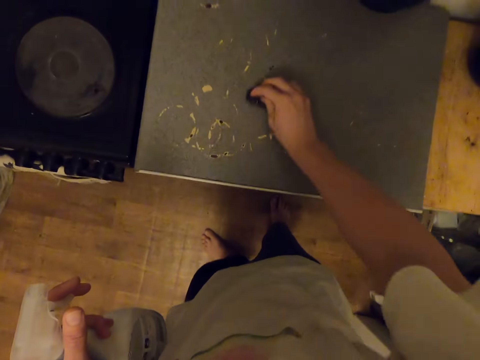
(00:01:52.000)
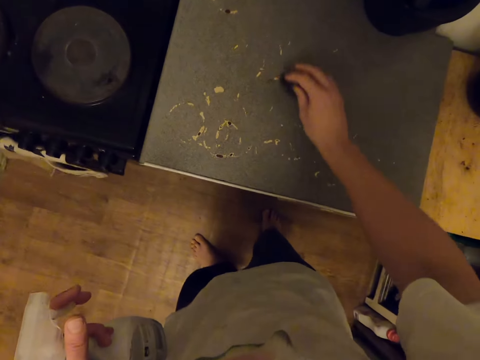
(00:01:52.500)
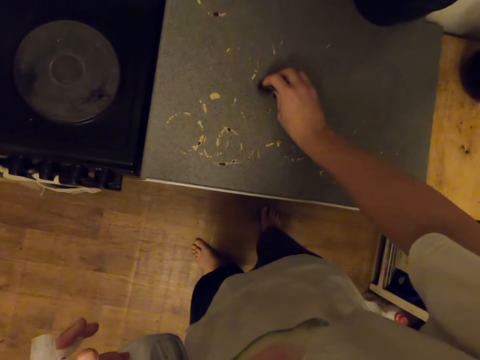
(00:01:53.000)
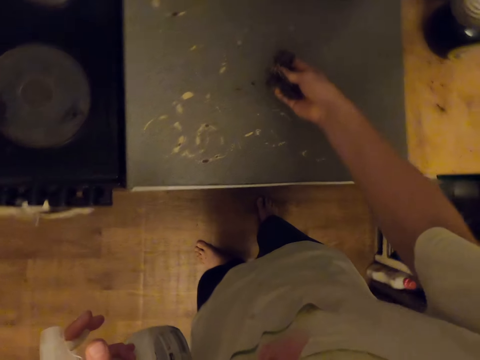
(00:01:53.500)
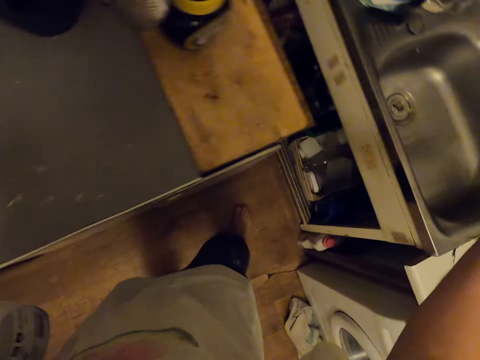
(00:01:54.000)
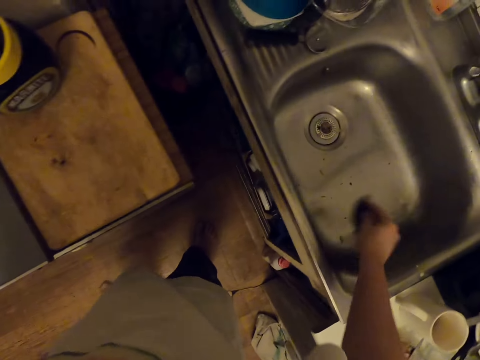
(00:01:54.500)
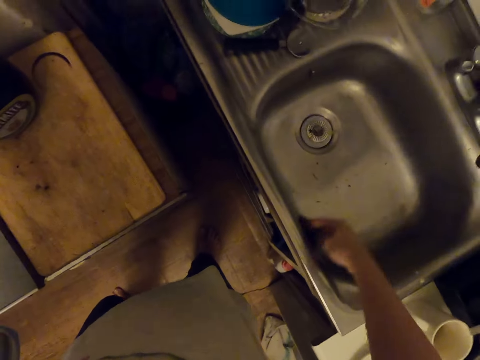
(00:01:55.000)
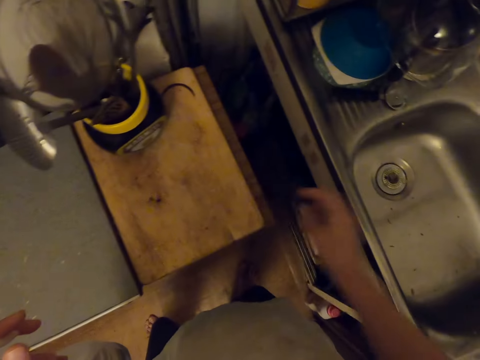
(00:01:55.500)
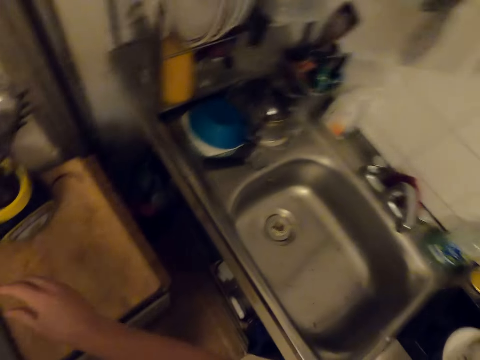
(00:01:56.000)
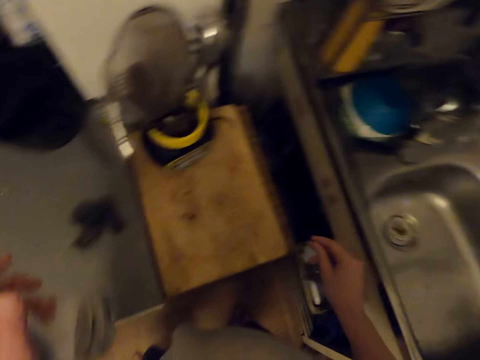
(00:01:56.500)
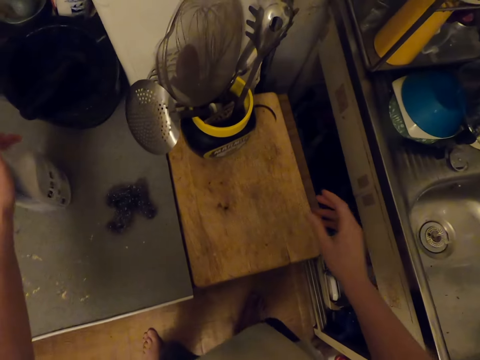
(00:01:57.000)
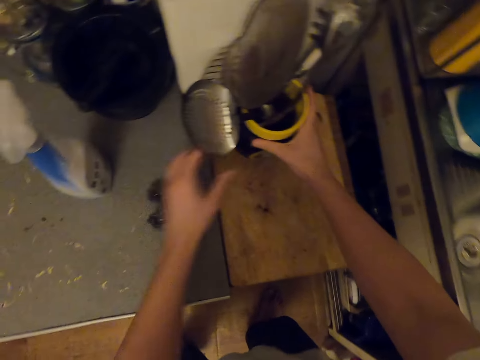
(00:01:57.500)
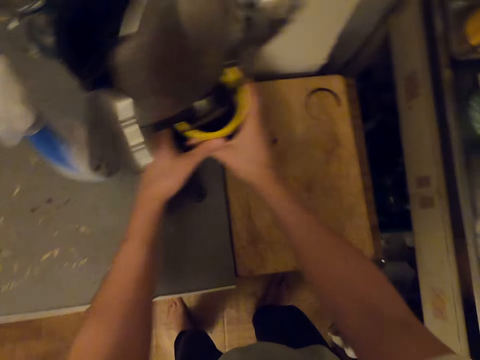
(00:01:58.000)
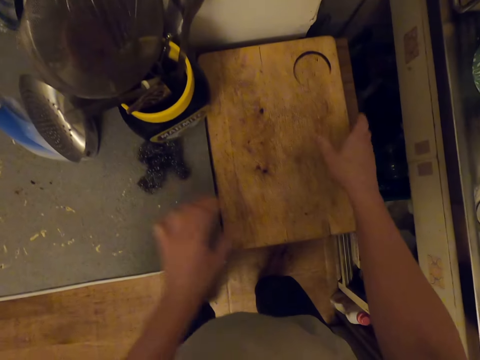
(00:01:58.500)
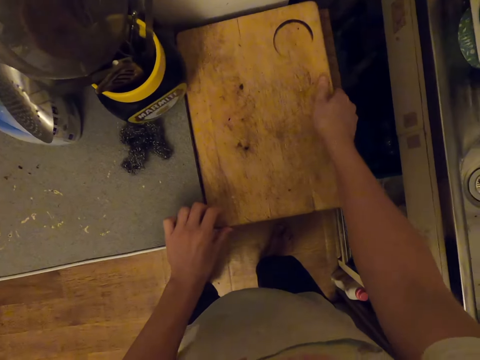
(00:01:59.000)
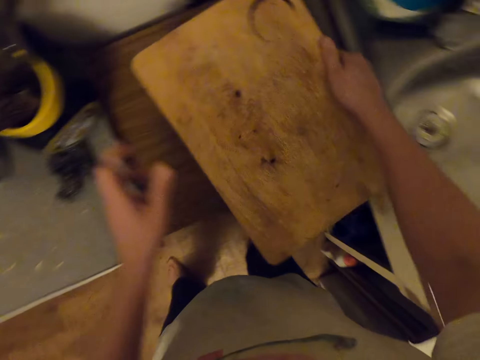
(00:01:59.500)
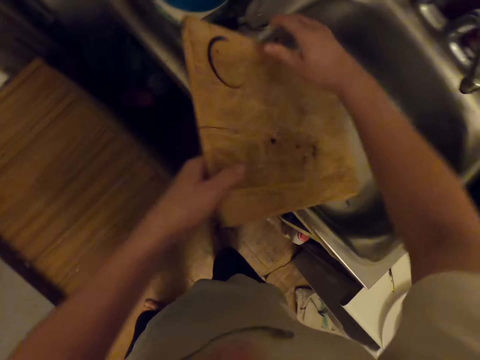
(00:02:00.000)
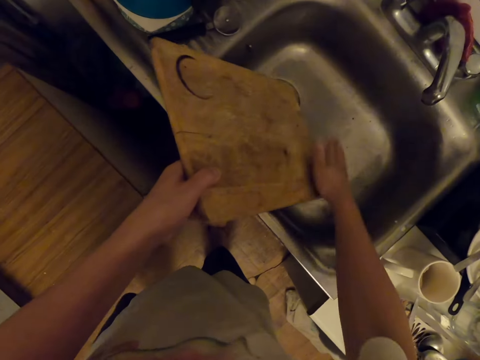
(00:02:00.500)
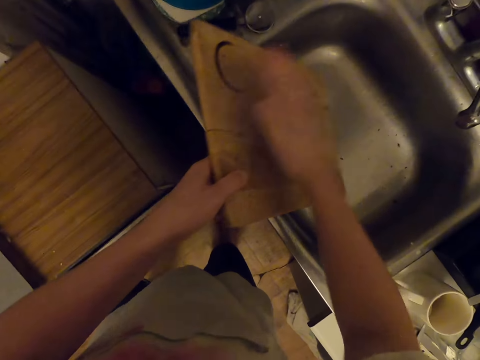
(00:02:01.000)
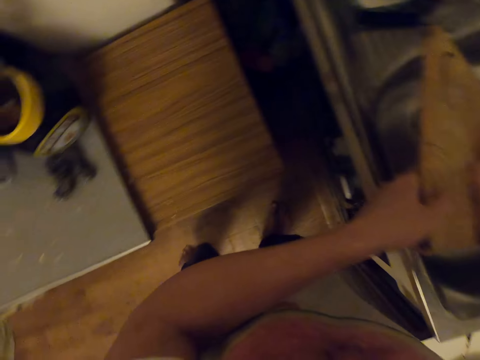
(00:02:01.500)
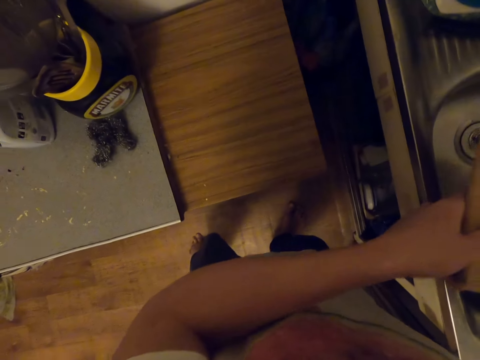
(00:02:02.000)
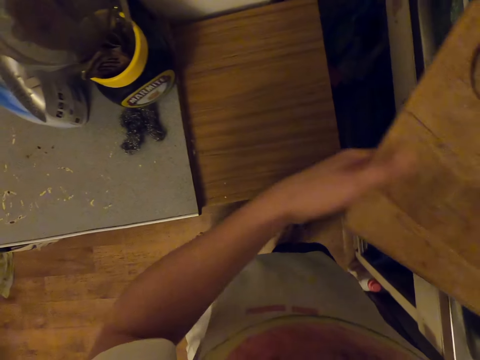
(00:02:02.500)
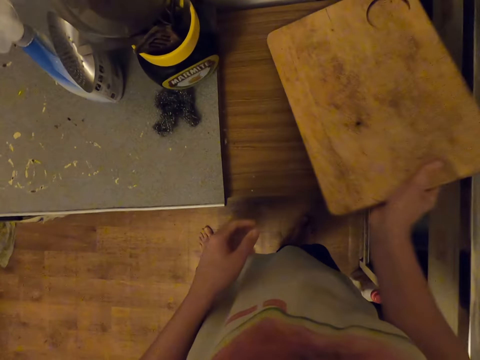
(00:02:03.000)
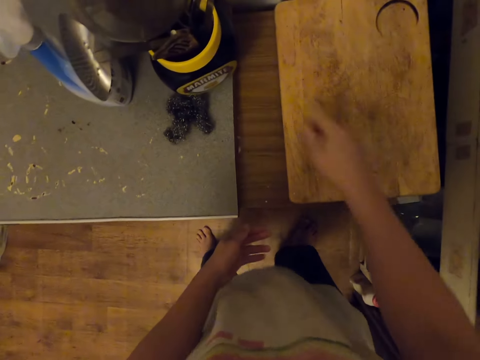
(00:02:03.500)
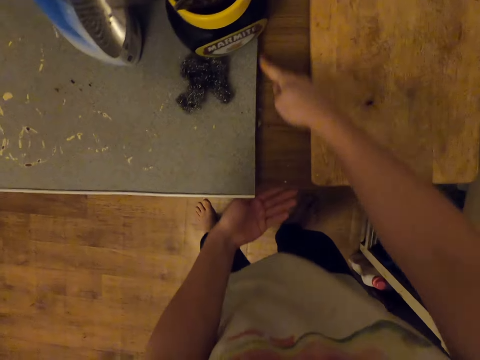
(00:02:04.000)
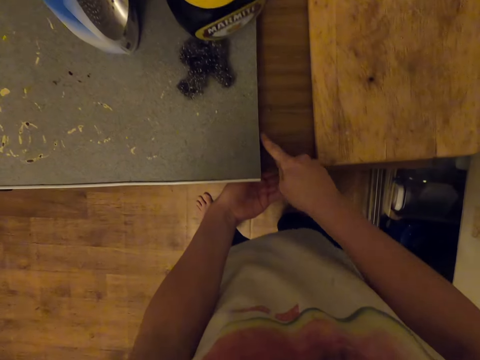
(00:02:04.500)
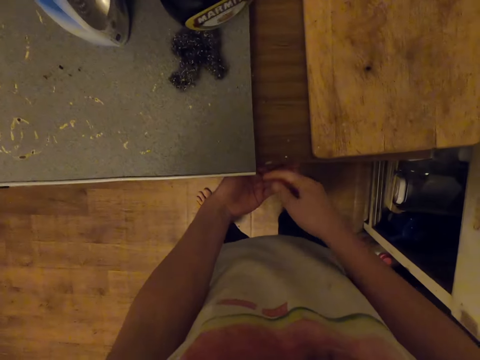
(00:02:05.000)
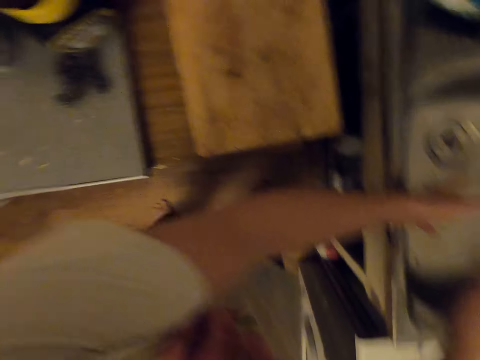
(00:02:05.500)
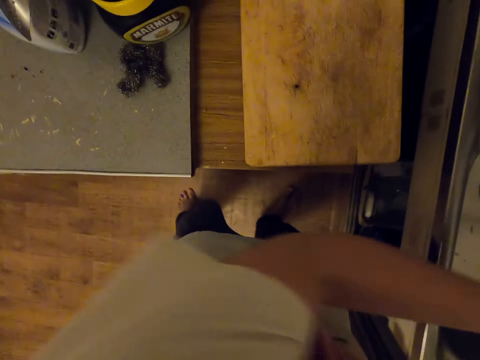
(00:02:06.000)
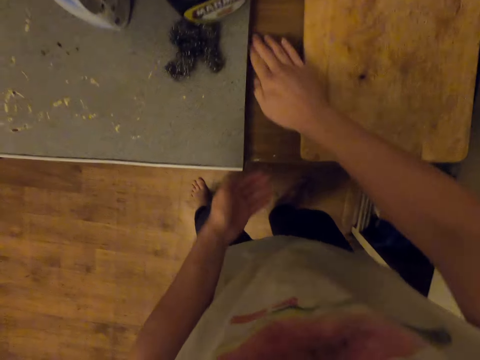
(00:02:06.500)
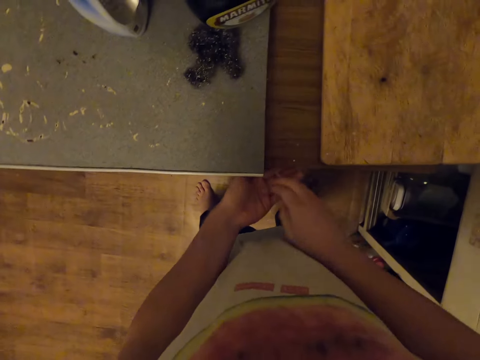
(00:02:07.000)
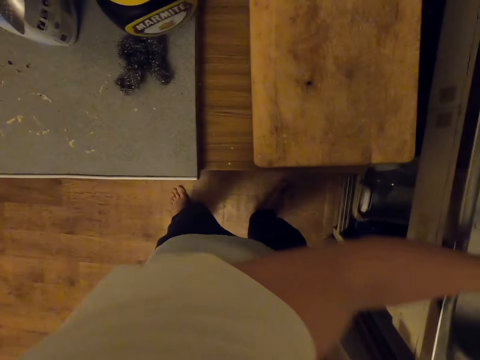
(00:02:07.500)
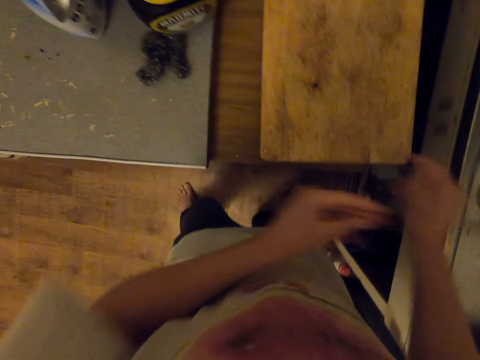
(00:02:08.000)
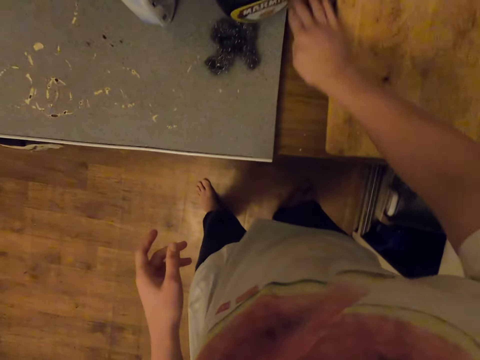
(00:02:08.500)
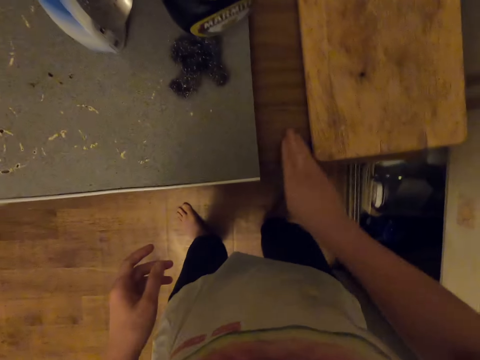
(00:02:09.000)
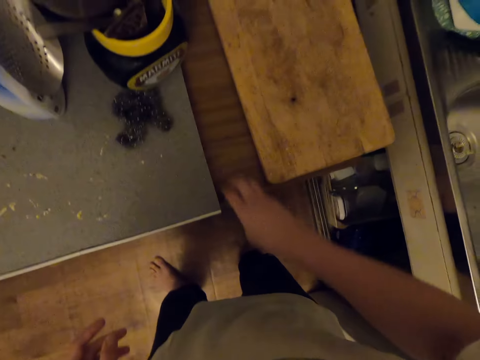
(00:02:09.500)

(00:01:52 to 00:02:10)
The camera wearer shakes steel wool. He dusts off the kitchen towel in the sink. He drops a bottle of something. He picks up a container. He moves the cutlery holder to the table. He drops the container. He picks up a chopping board. He moves the chopping board. He dusts the chopping board with his hand. He places back the chopping board. He wipes the table with his finger. He drops something. He dusts his hands in the sink. He wipes the table with his finger. He turns. He dusts his hands in the sink. He wipes something.

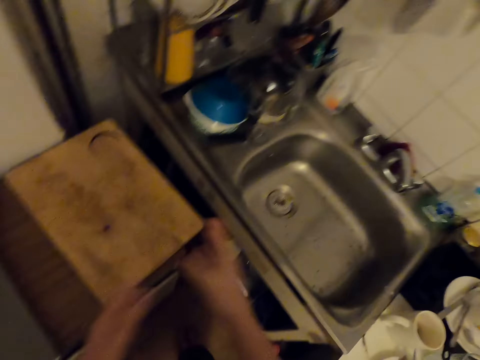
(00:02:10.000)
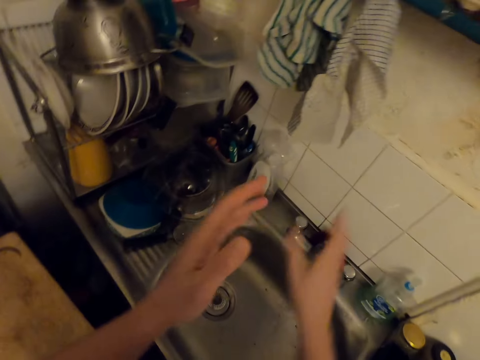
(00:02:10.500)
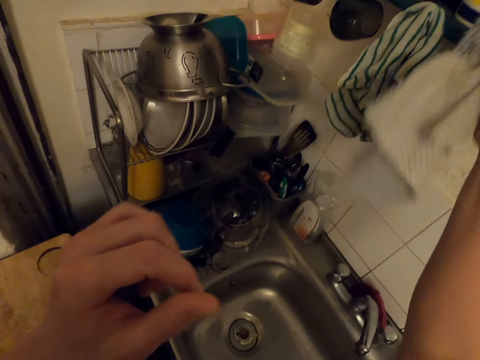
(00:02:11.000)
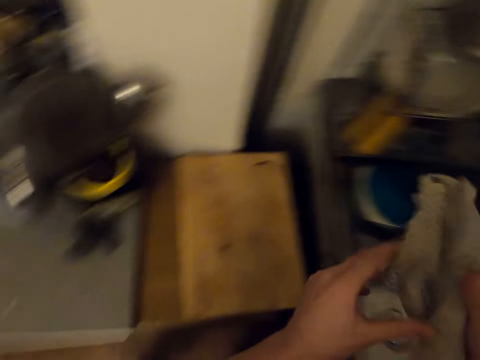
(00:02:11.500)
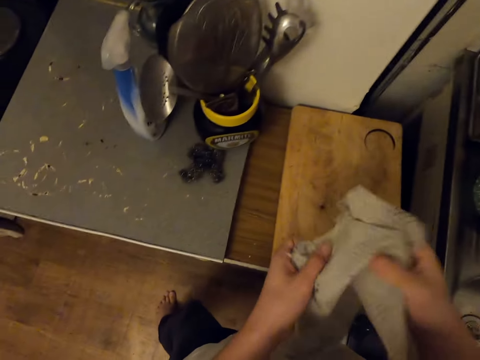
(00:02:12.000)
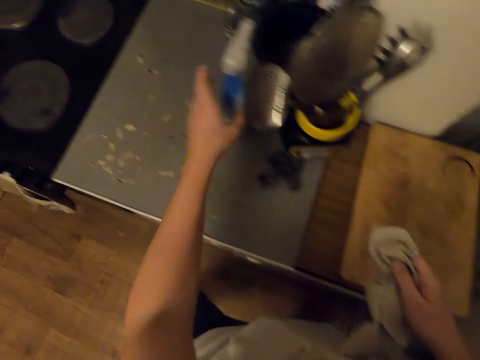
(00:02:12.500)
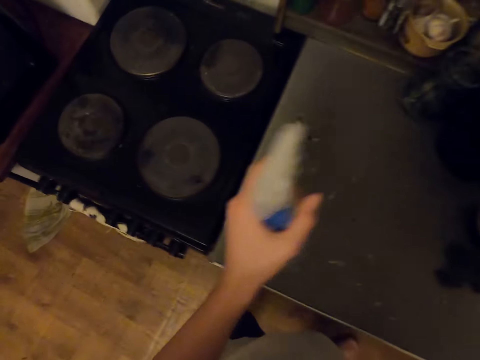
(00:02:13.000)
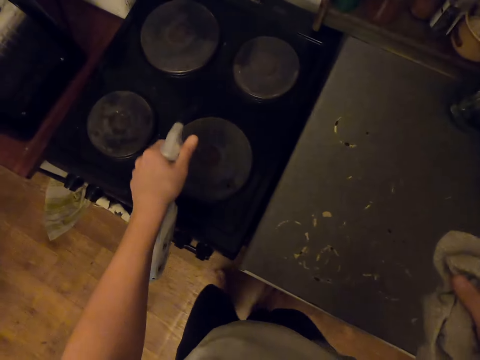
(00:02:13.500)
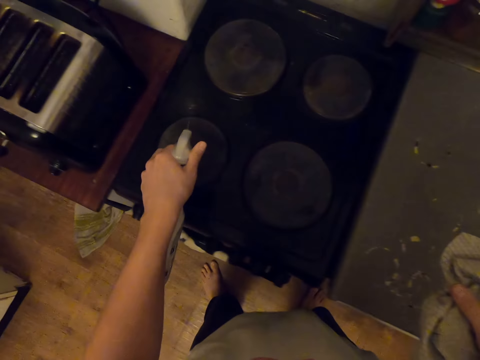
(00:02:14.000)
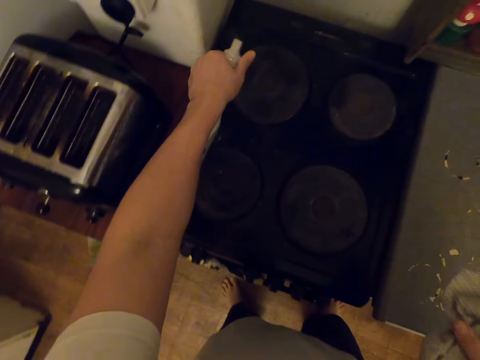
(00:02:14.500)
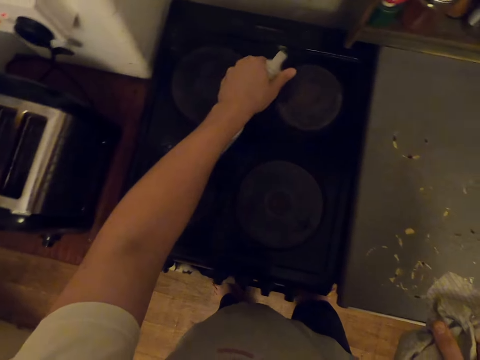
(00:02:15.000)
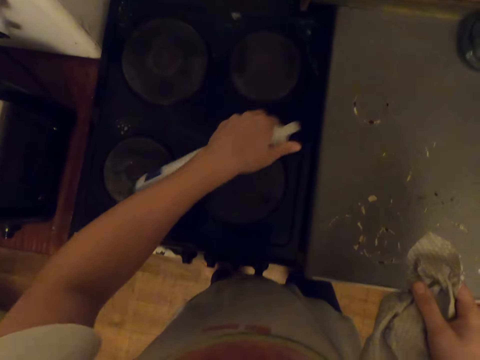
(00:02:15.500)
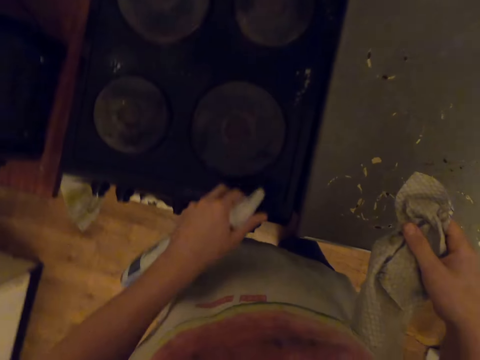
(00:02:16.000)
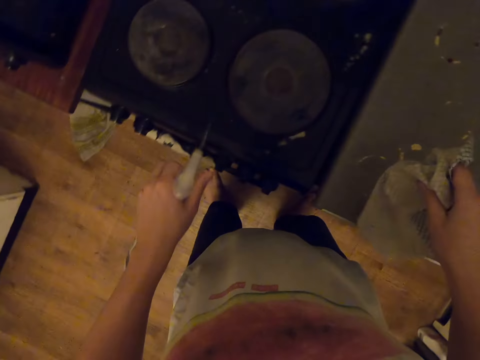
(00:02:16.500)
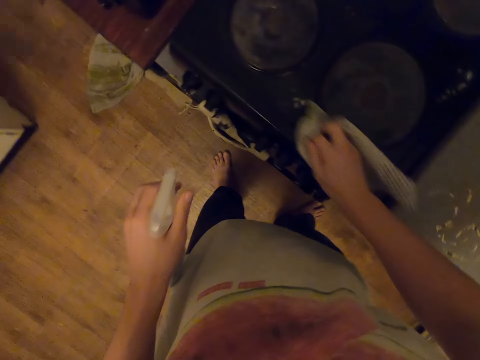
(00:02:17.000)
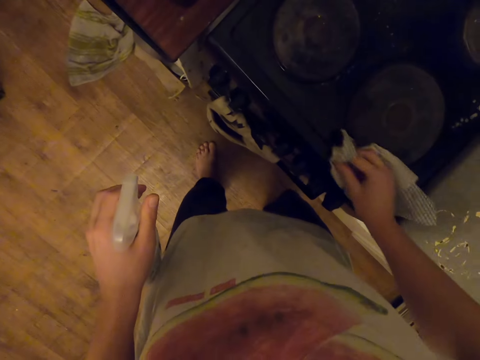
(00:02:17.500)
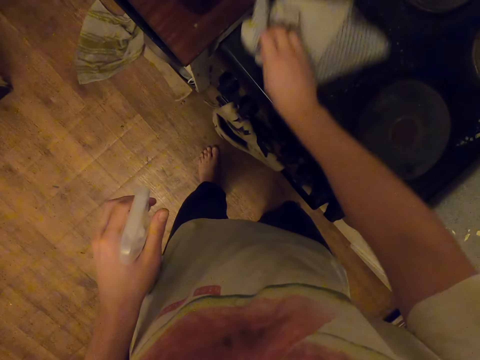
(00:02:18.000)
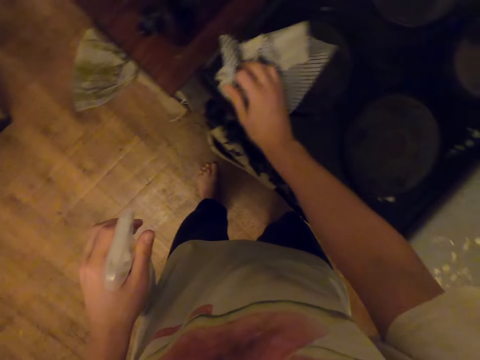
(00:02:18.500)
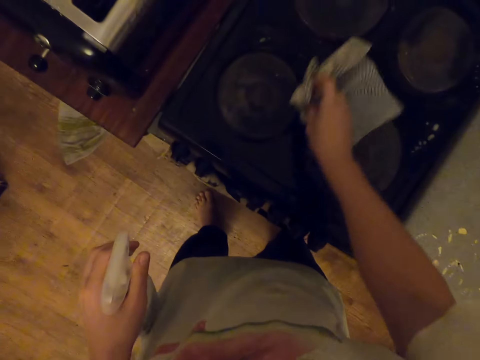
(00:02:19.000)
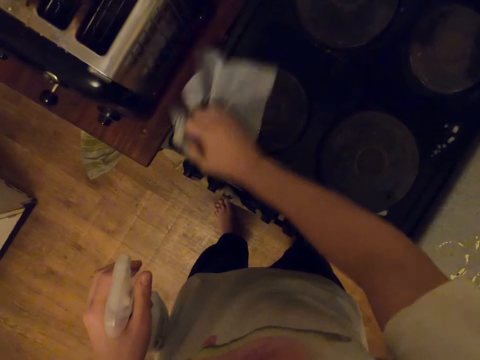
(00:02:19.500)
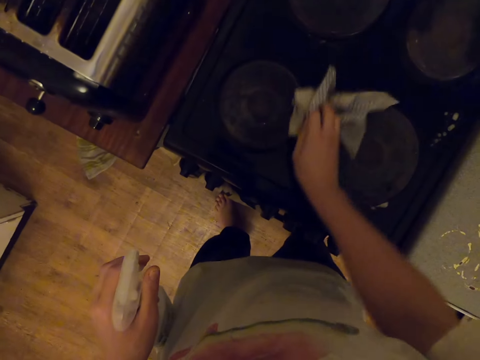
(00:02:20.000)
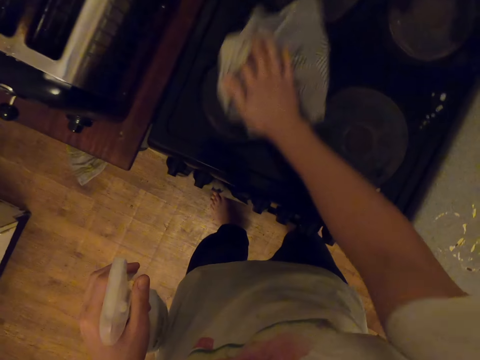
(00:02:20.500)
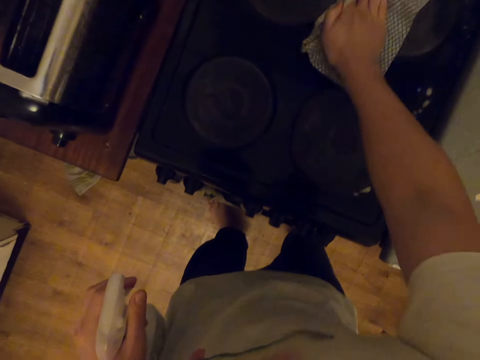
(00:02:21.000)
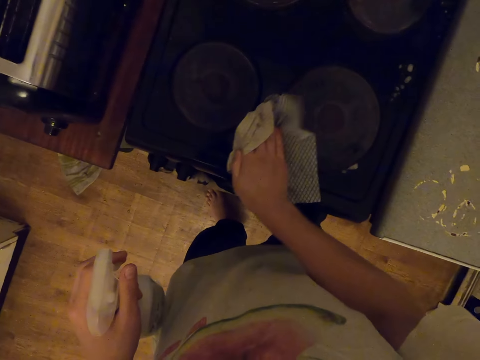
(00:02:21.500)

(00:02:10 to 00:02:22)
The camera wearer drops something. They pick up a kitchen towel. They pick up a spray bottle. They spray the oven with the spray bottle. They wipe the oven with the kitchen towel.
